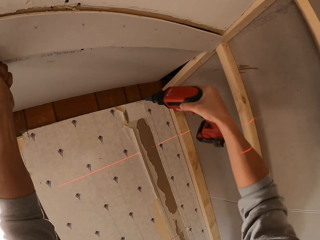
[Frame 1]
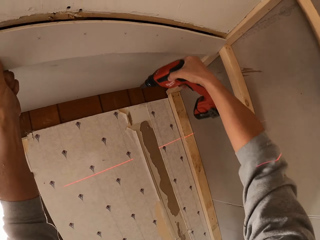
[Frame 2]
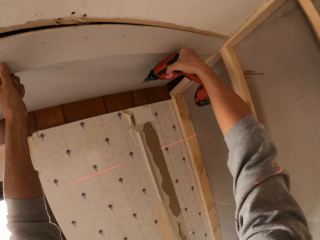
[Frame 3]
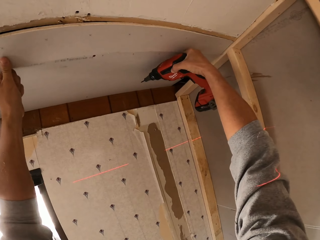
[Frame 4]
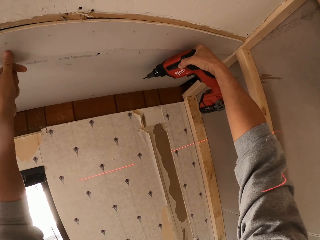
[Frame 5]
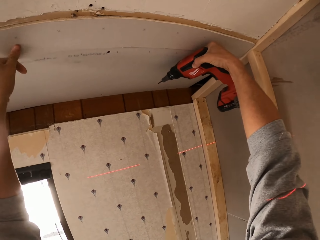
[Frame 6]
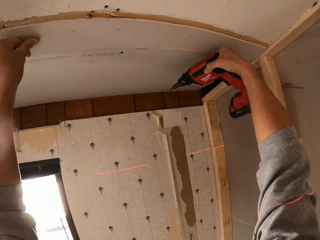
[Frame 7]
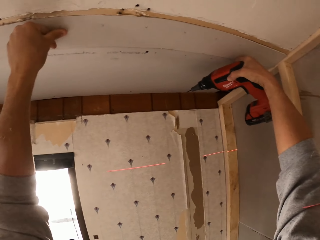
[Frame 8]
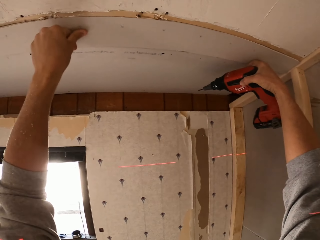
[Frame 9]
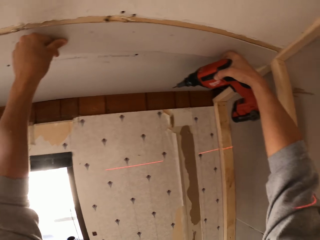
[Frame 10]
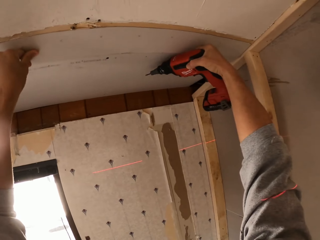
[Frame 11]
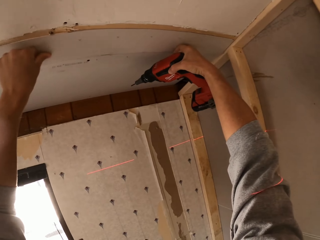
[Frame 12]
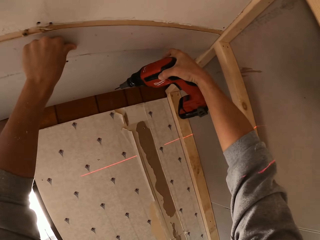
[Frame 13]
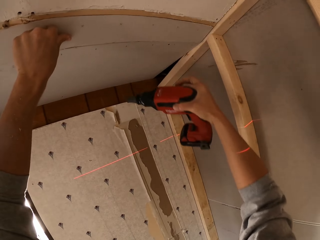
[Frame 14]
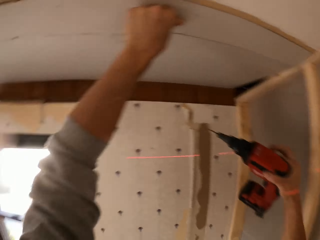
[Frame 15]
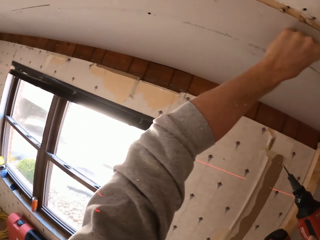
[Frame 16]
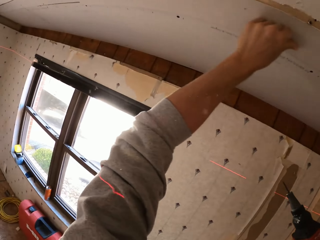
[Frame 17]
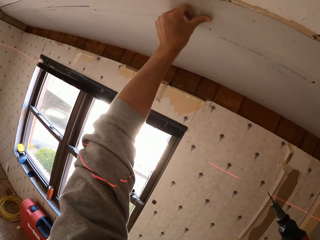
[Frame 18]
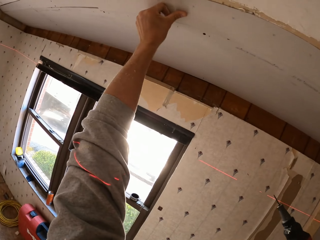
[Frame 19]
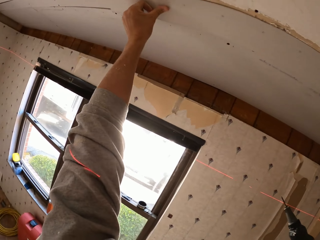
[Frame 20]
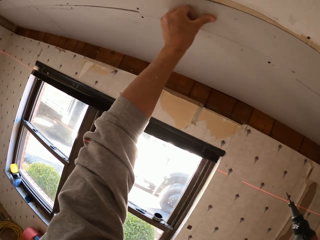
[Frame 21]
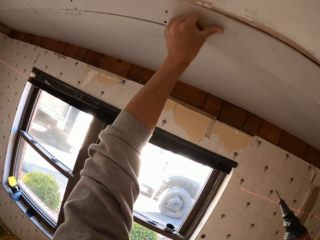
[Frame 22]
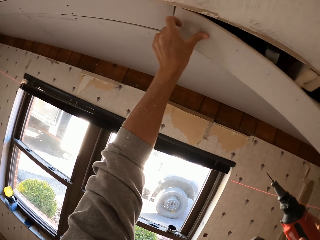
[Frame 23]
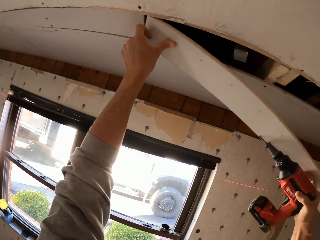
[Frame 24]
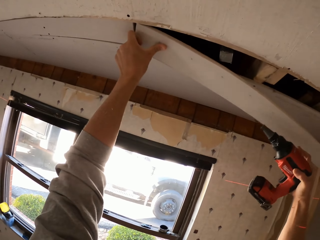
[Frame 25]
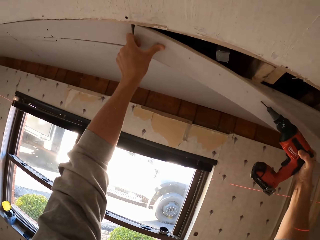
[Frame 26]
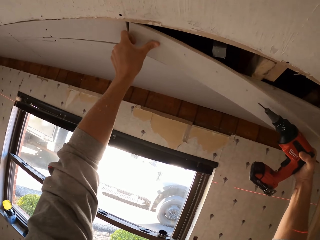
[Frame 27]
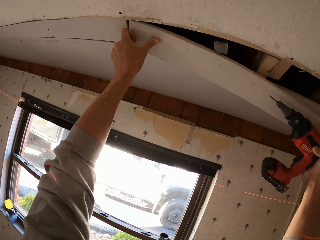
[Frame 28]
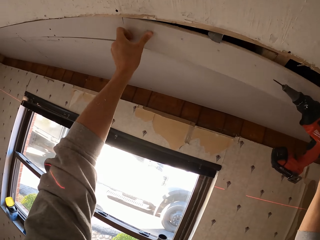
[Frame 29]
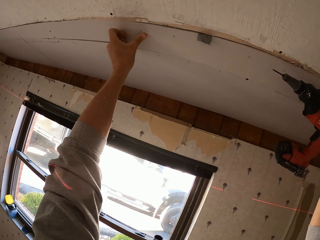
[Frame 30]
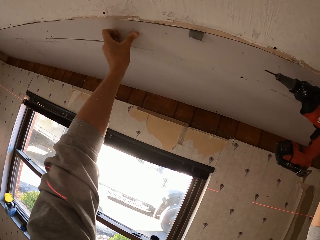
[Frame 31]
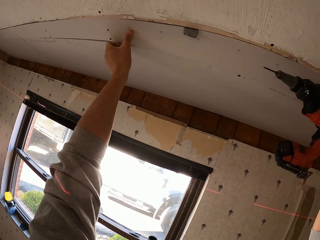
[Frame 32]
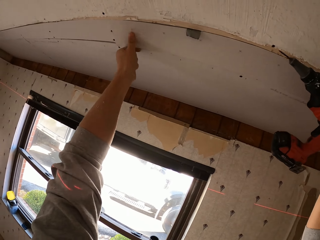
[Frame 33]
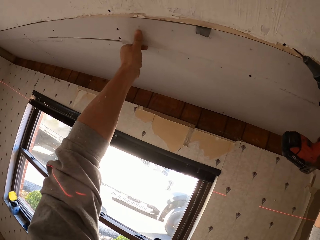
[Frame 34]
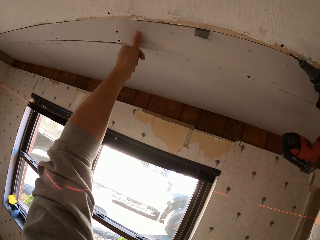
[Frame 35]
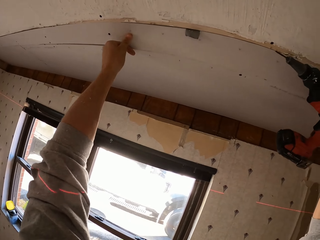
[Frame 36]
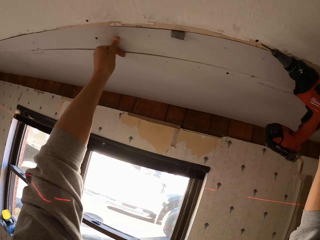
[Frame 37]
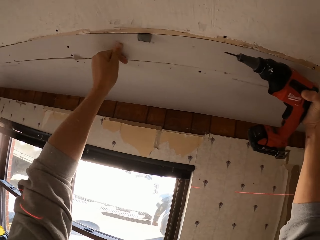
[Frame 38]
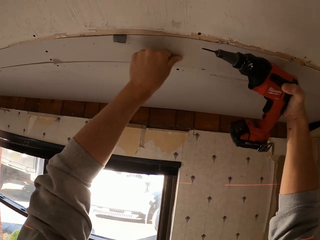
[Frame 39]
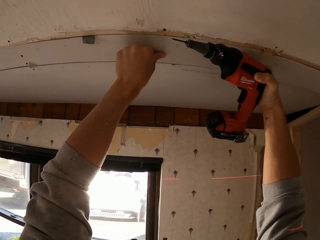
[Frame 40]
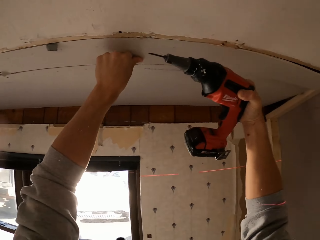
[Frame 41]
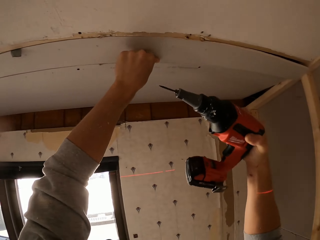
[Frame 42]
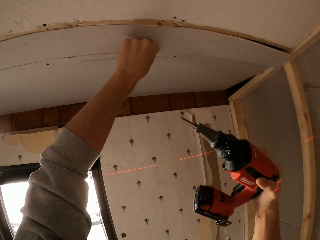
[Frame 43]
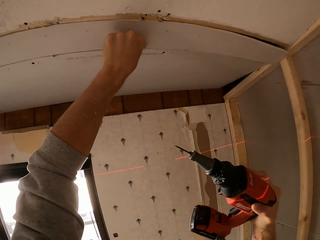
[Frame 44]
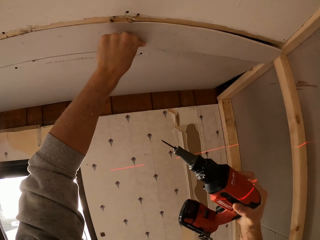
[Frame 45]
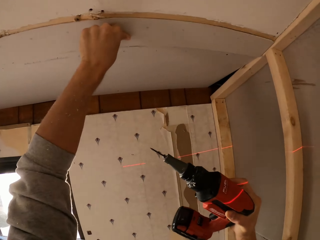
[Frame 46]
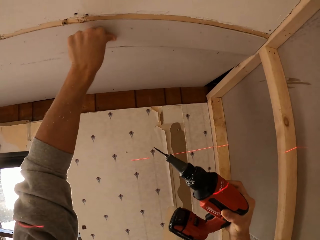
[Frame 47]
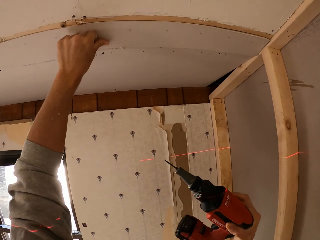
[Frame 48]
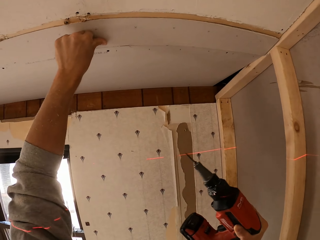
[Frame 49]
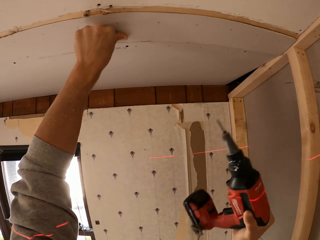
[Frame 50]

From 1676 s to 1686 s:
The camera wearer holds a drill. They hold a board on the ceiling. They fix the board to the ceiling. They hold the drill. They fix the board to the ceiling.

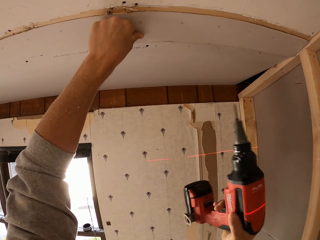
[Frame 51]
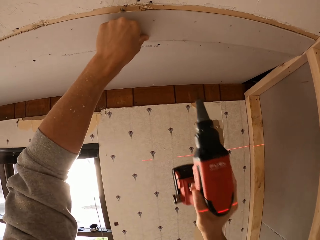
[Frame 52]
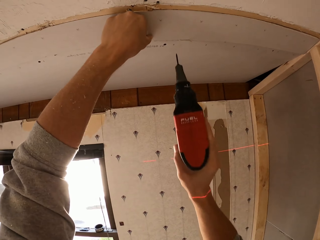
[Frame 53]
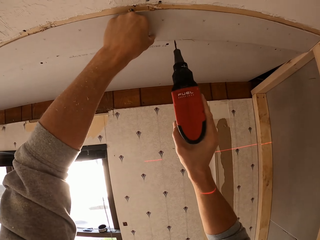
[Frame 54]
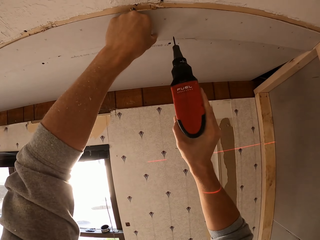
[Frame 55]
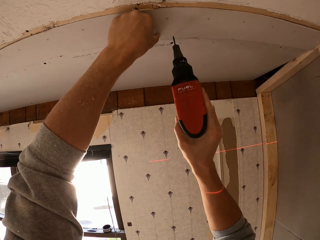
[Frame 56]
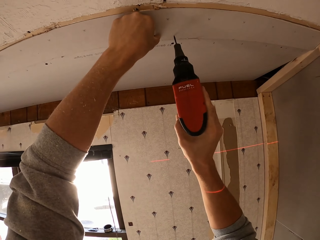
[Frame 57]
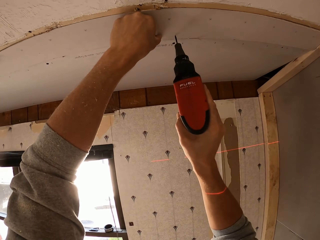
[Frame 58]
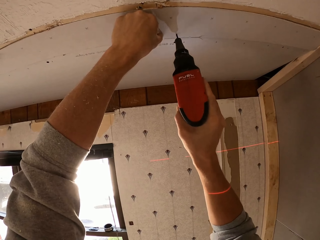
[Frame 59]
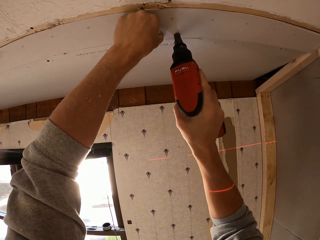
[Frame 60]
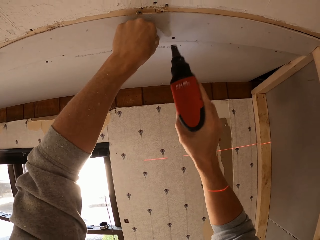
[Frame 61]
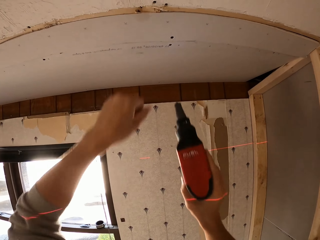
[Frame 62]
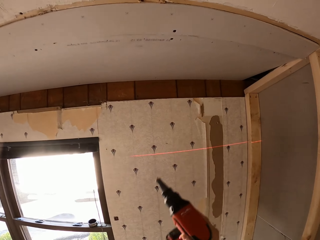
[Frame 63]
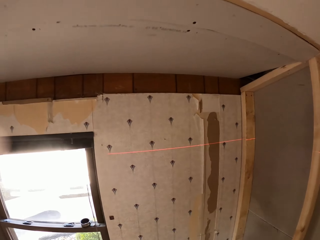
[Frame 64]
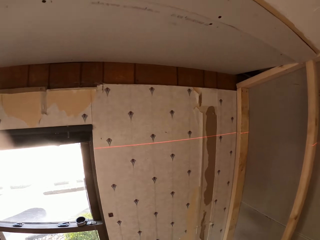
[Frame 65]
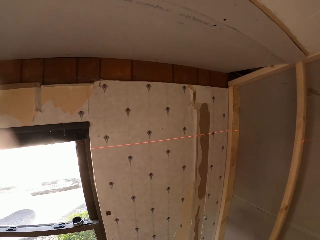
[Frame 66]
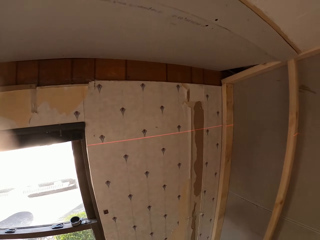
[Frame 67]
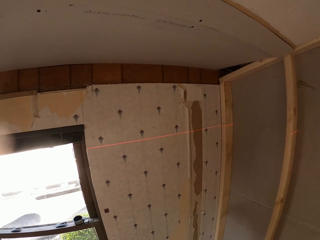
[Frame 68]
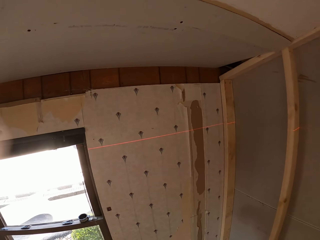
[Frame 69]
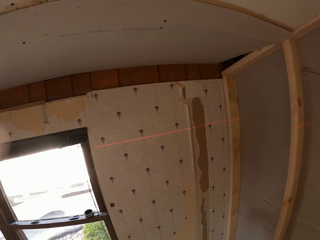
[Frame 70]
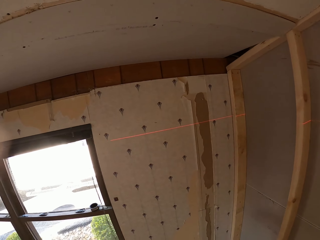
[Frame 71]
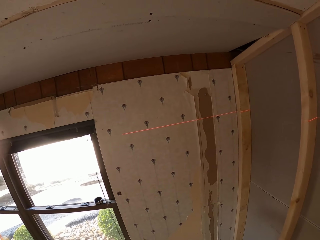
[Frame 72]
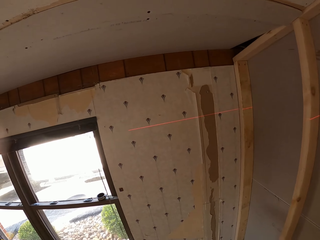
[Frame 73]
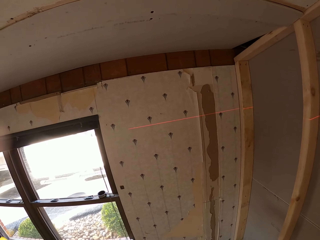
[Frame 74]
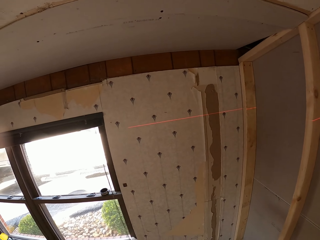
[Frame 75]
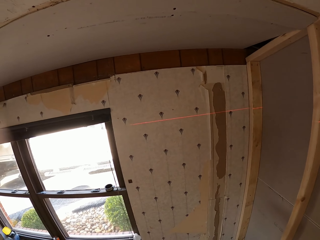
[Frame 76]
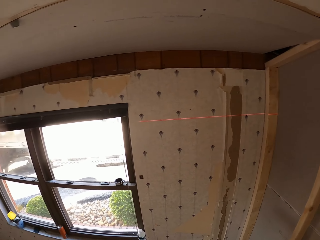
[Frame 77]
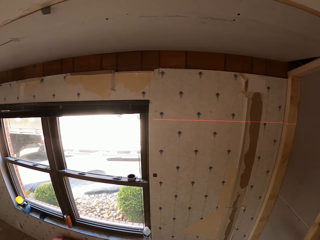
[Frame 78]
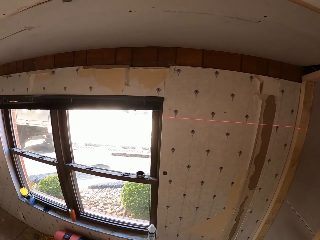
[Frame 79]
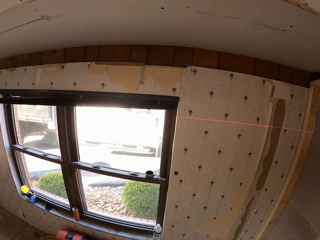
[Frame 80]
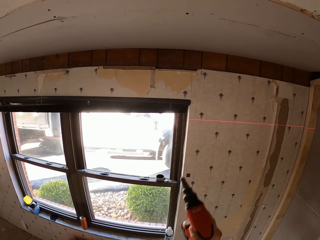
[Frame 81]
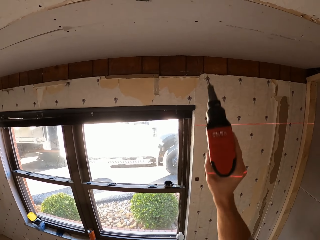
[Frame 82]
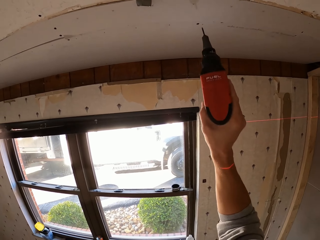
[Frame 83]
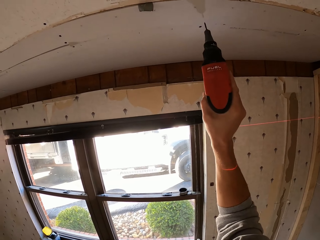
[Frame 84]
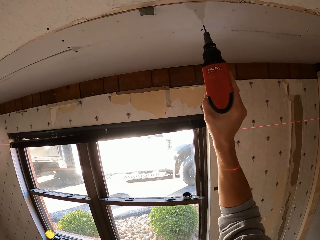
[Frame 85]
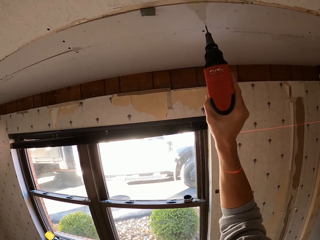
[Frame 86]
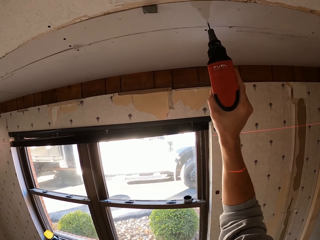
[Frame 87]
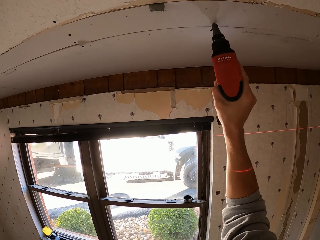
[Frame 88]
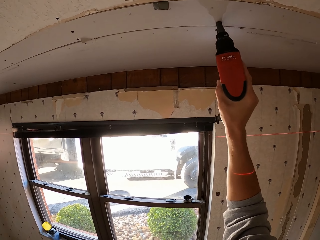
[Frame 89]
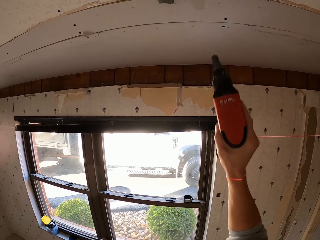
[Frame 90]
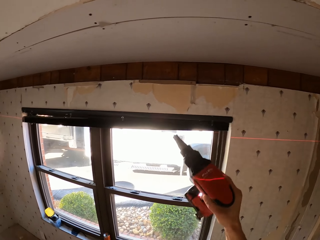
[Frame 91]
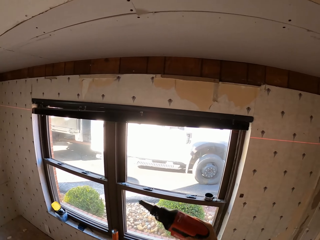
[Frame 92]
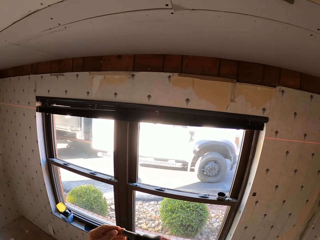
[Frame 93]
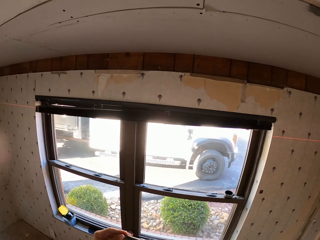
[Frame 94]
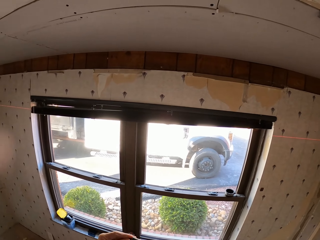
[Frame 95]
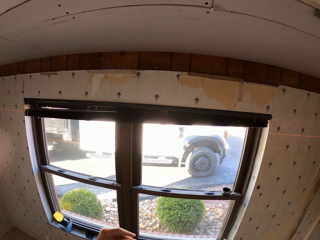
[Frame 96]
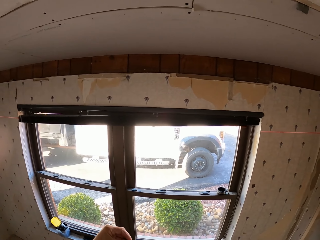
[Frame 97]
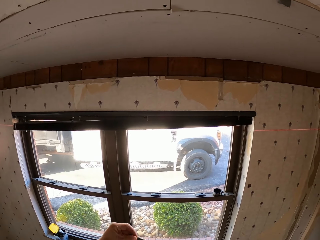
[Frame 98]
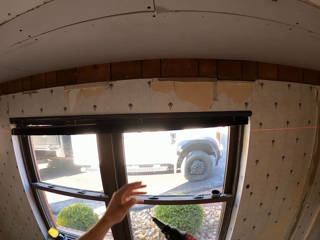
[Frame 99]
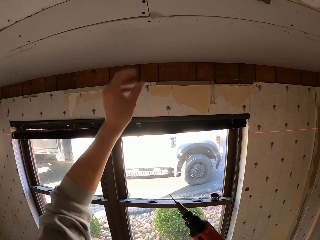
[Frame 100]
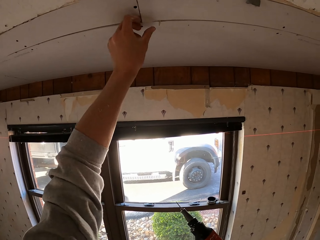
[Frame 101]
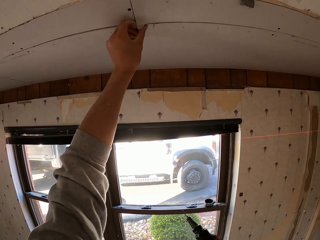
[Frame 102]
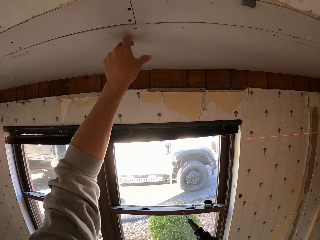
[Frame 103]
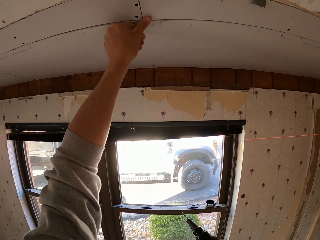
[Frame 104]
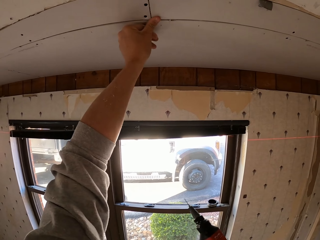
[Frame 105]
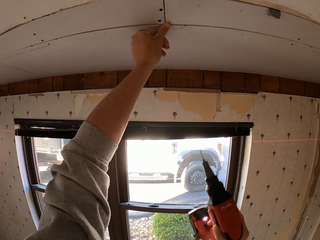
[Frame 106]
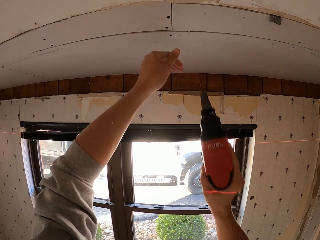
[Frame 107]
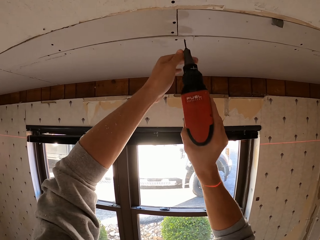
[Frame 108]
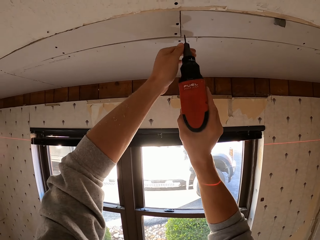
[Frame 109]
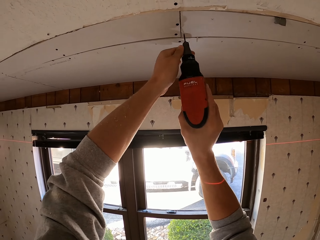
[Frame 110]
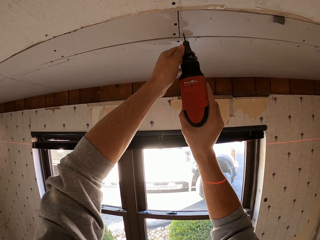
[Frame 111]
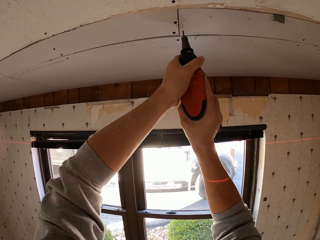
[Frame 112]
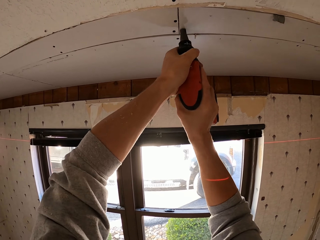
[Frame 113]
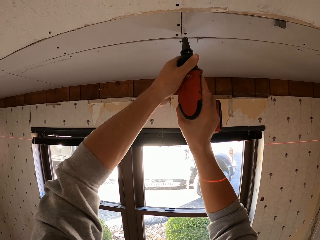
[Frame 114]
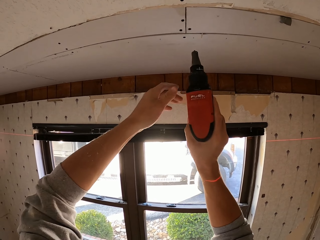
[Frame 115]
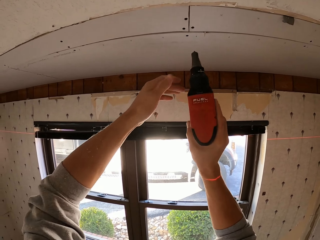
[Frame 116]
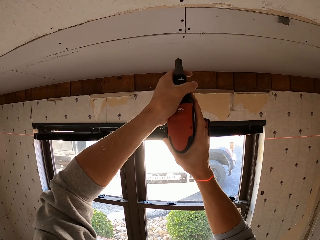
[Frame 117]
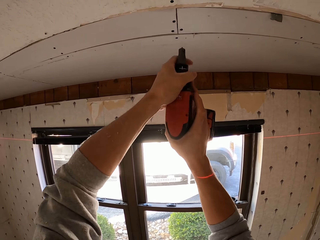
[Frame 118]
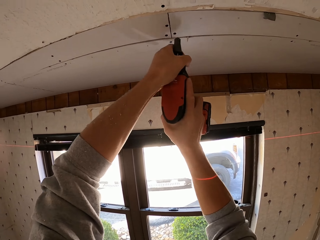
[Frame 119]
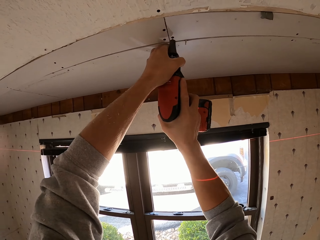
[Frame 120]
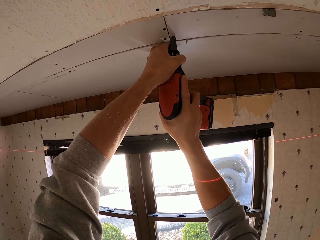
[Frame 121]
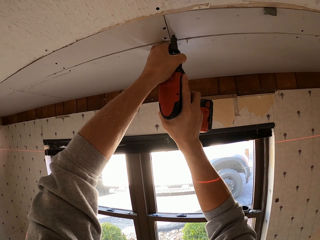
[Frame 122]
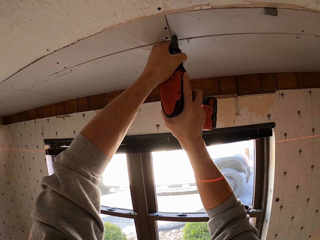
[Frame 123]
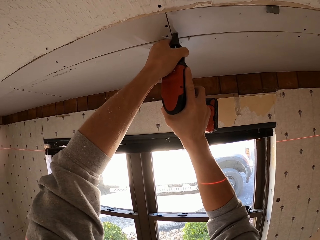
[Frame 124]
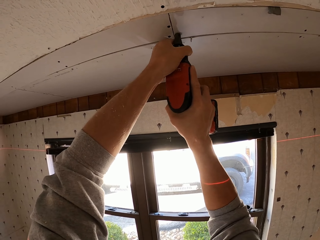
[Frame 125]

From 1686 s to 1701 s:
The camera wearer holds a drill. They fix plywood on the roof. They drill a board on the ceiling. They turn around. They stare at the roof. They hold the drill. They fix the plywood on the roof. They drill the board on the ceiling. They hold the drill. They stare at the roof. They hold the drill. They drill the board on the ceiling. They inspect the plywood. They hold the drill. They fix the plywood on the roof. They drill the board on the ceiling. They hold the drill.
